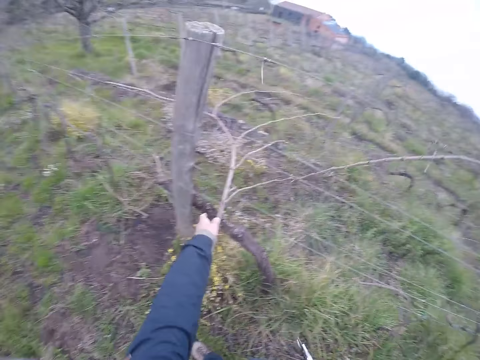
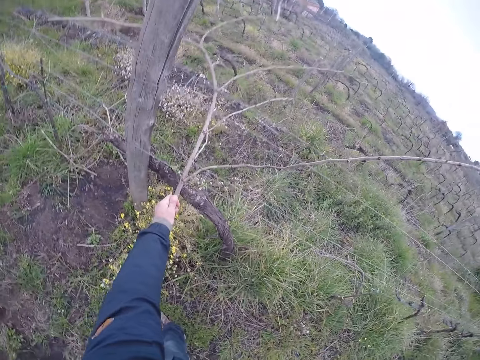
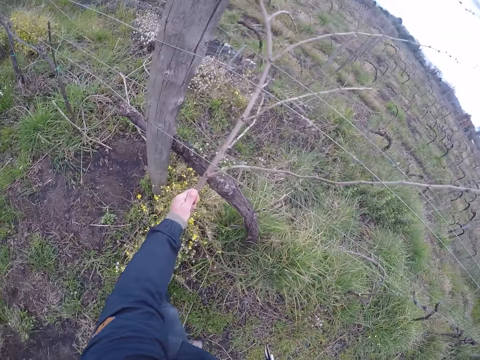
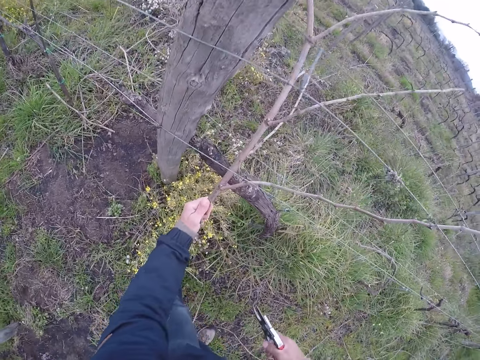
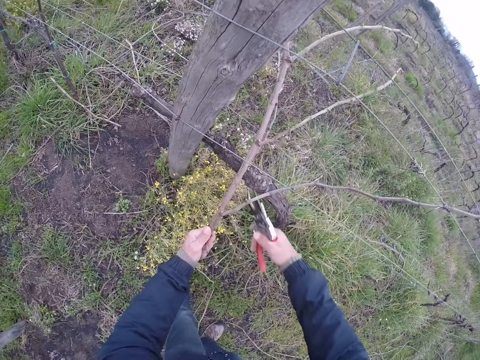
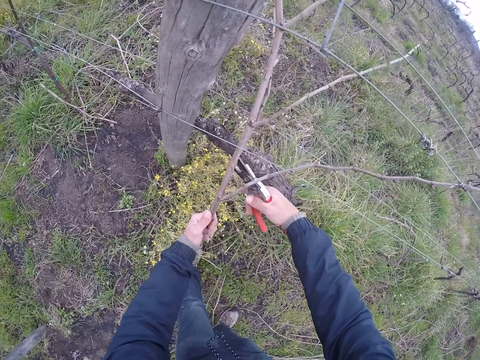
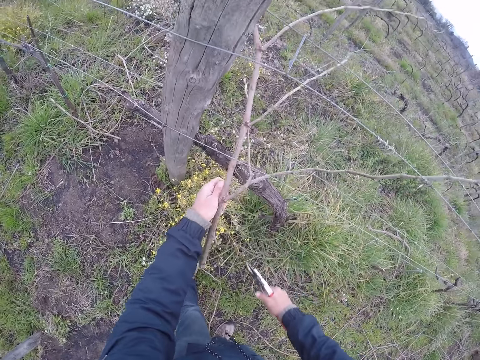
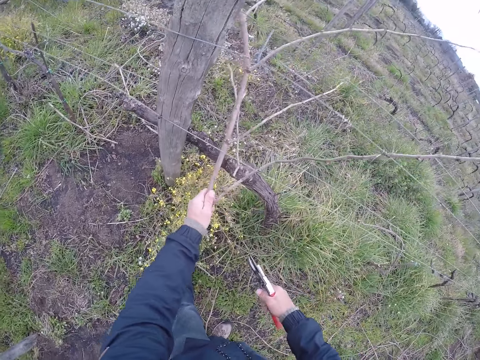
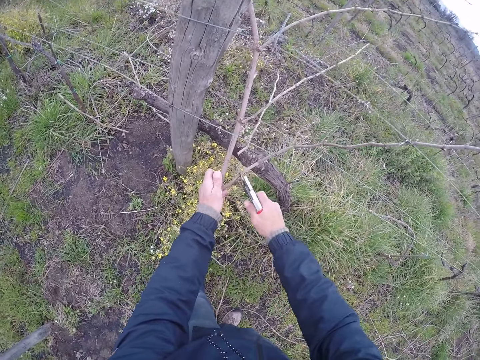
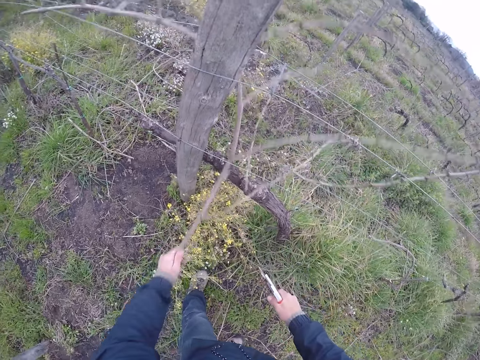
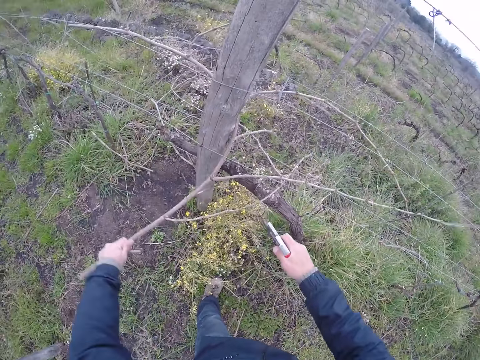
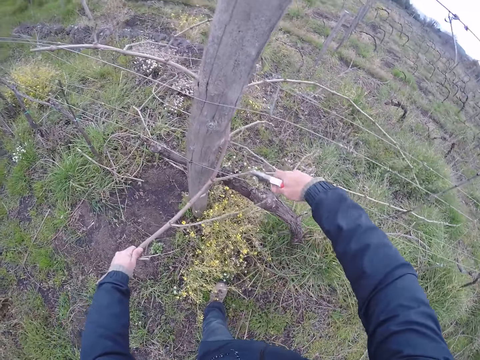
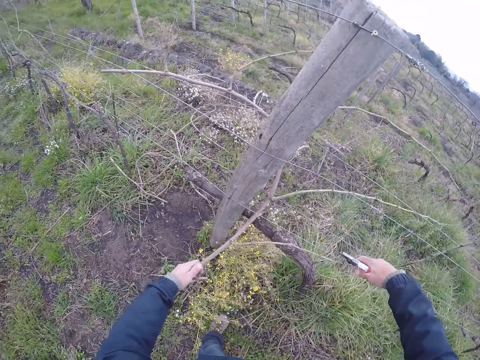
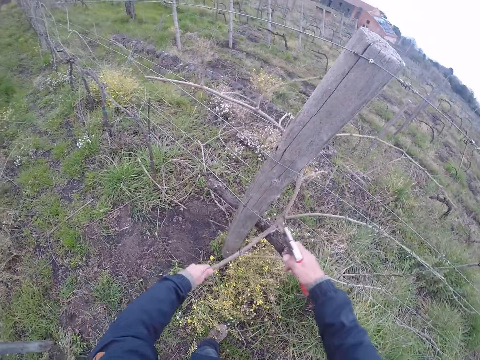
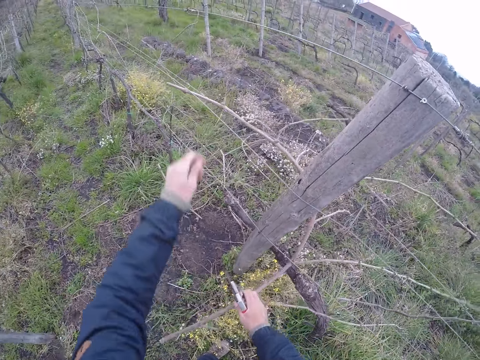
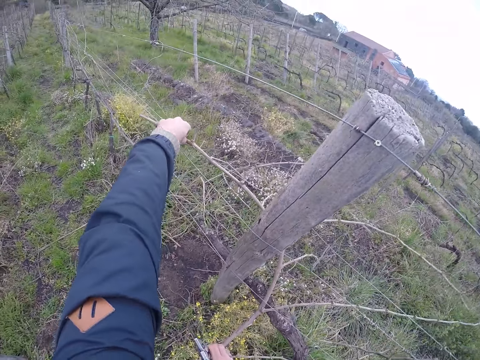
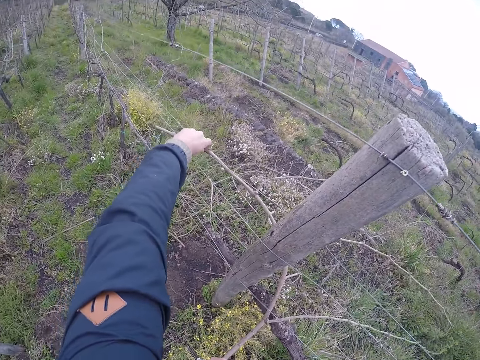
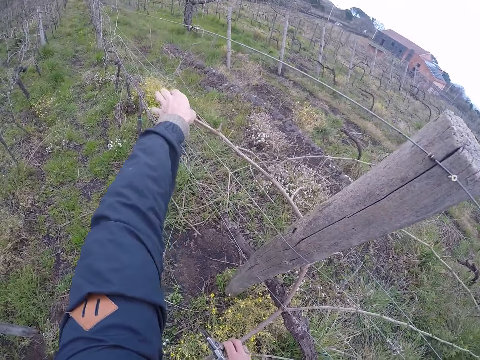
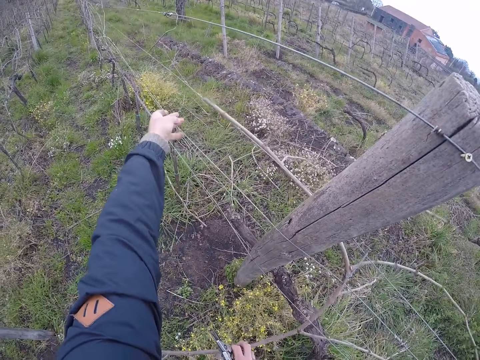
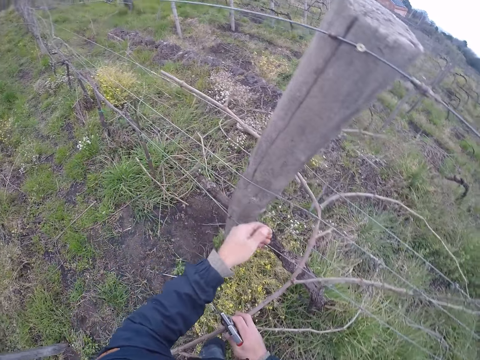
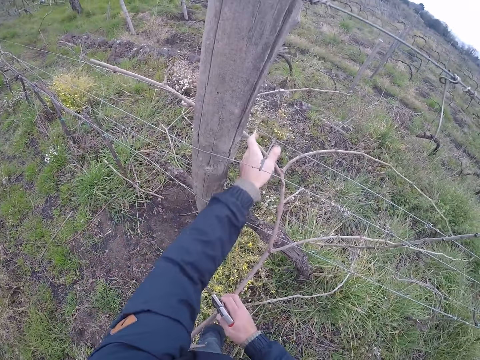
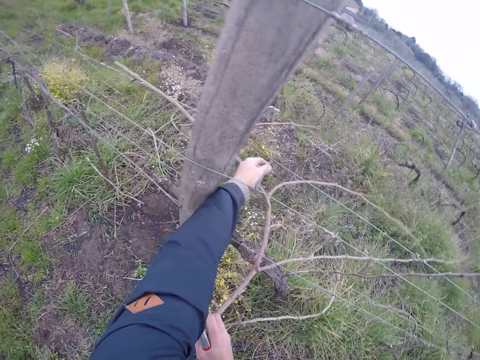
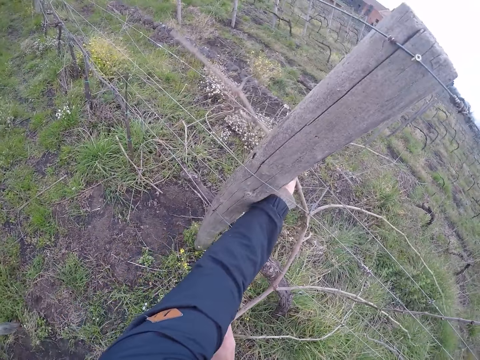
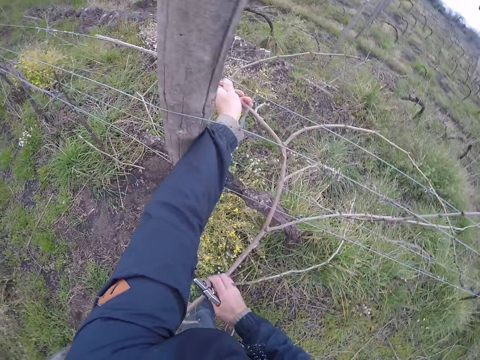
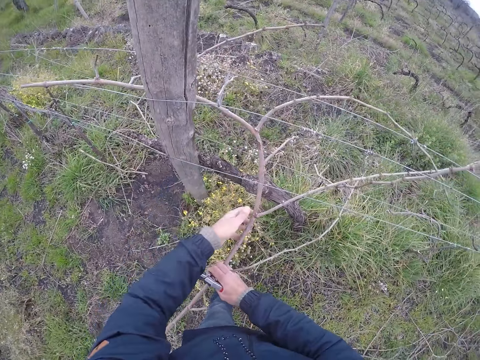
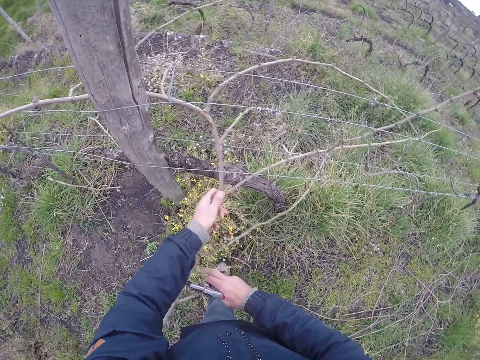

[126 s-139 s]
The camera wearer pulls a stick. He holds a dry branch with his left hand. He cuts the dry branch with the cutter or pliers in his right hand. He pulls the stick. He cuts the stick with the pliers. He pulls the dry branch from the wire with his hands. He removes the stick from the fence.

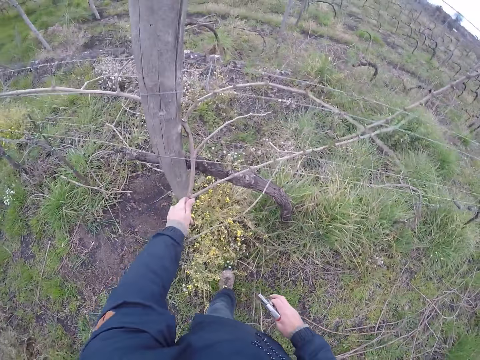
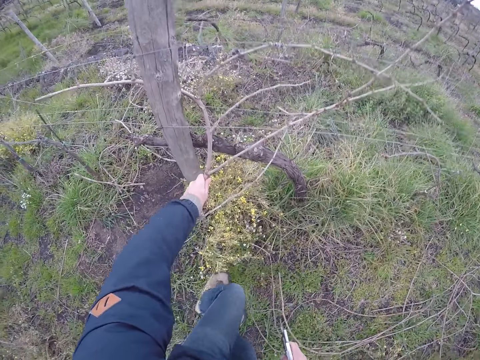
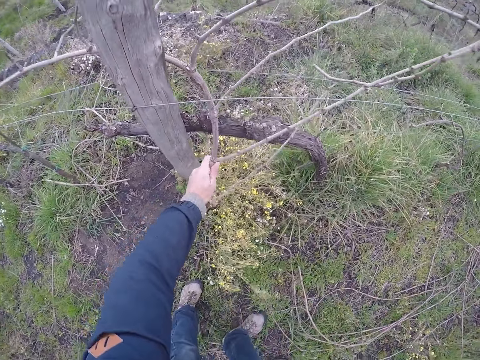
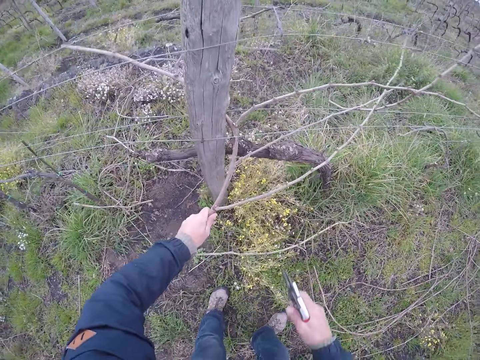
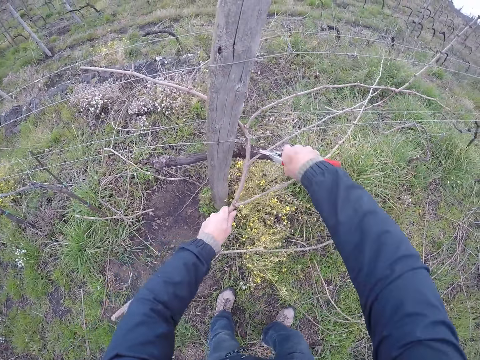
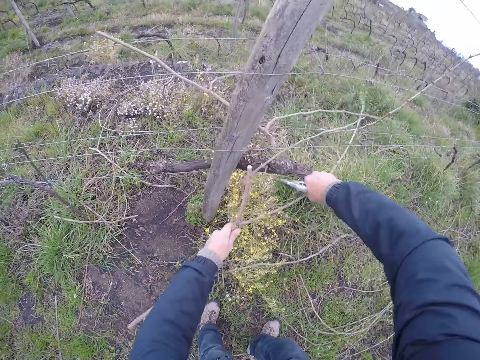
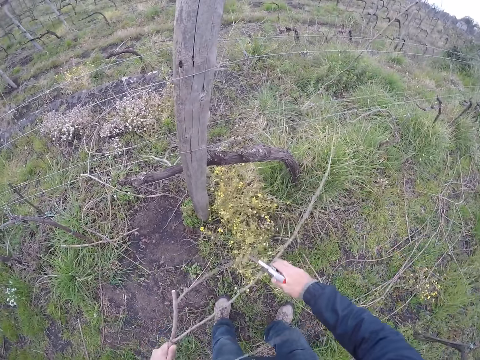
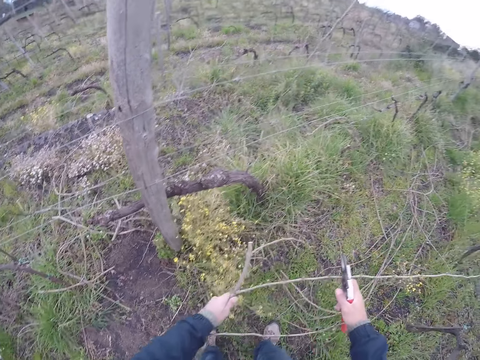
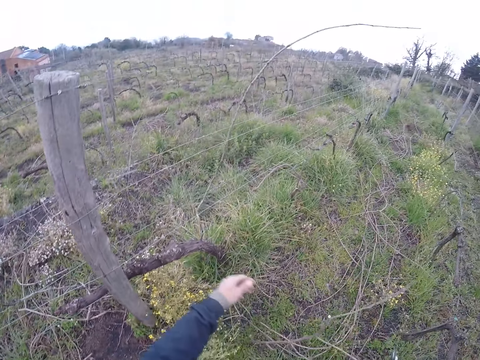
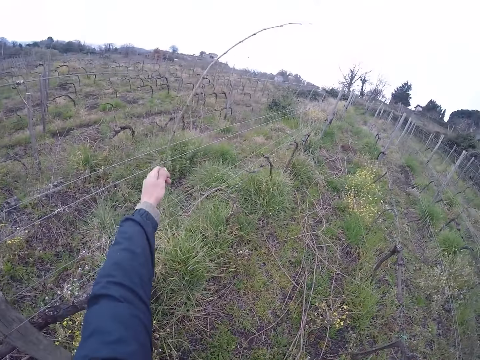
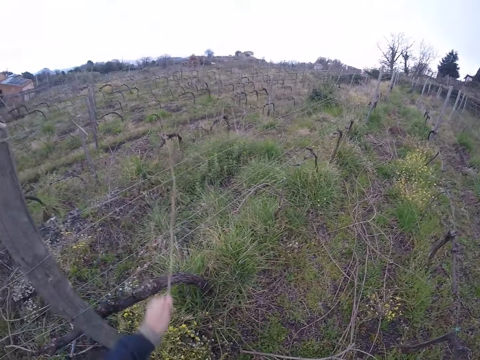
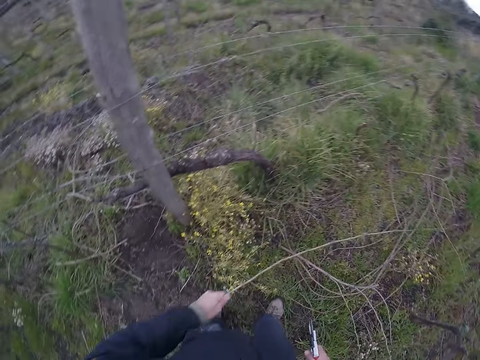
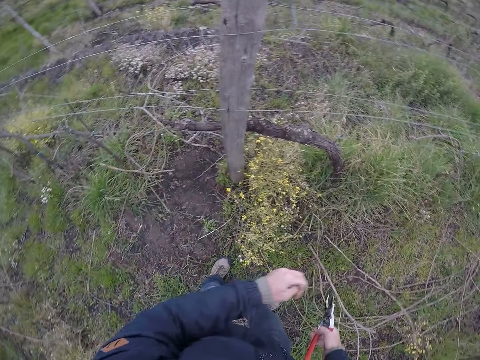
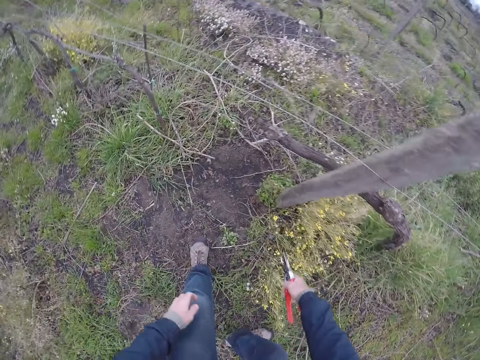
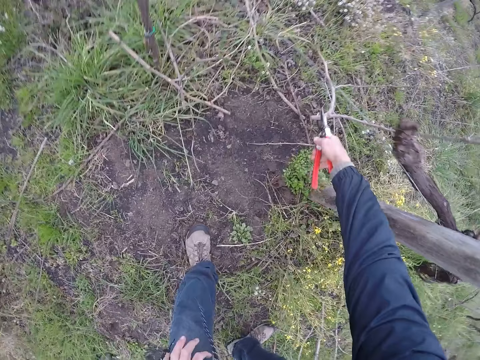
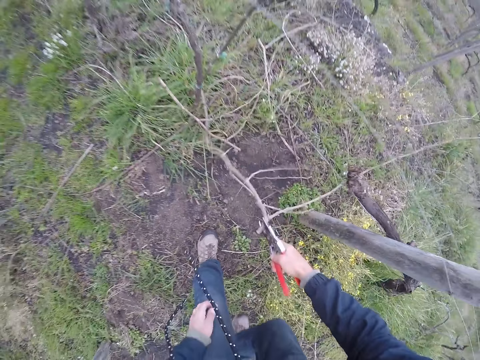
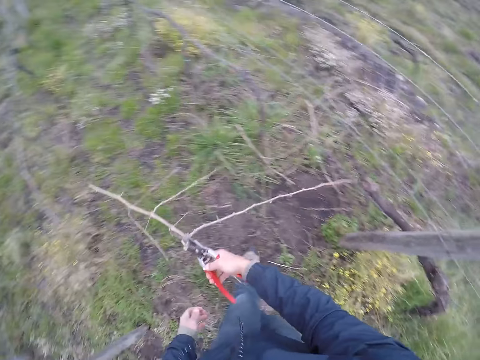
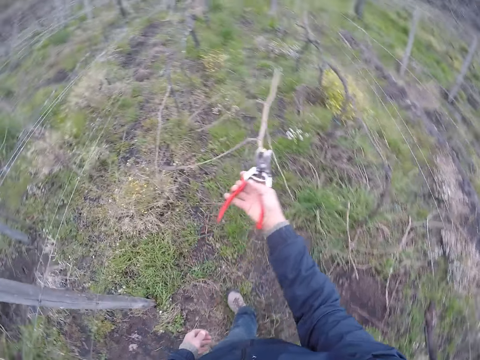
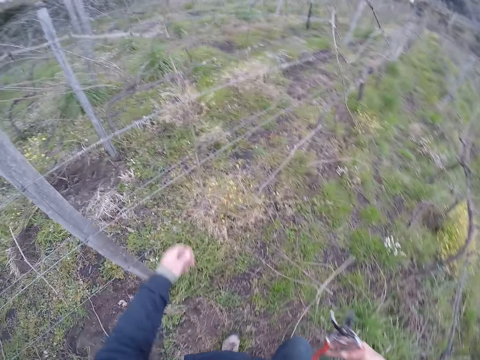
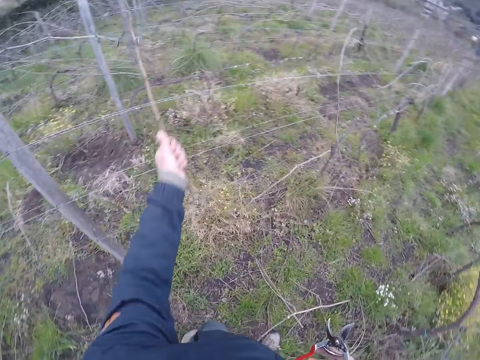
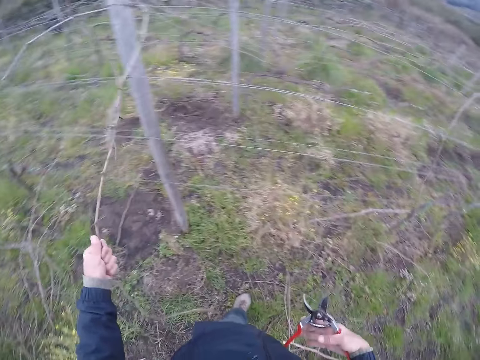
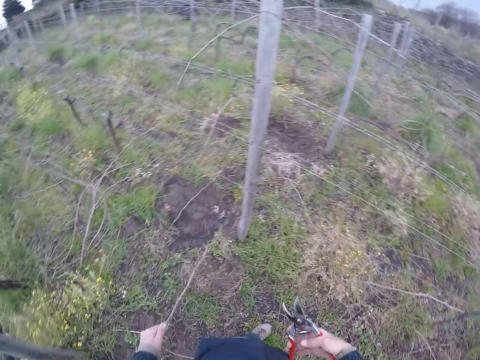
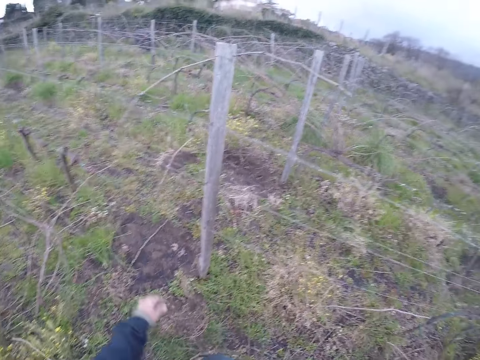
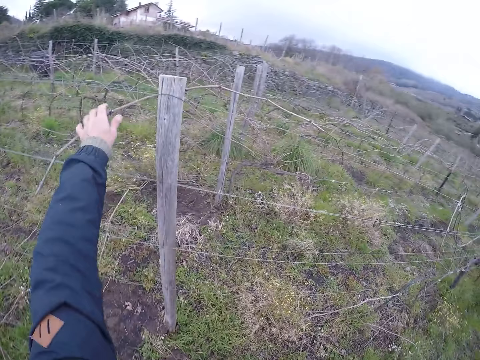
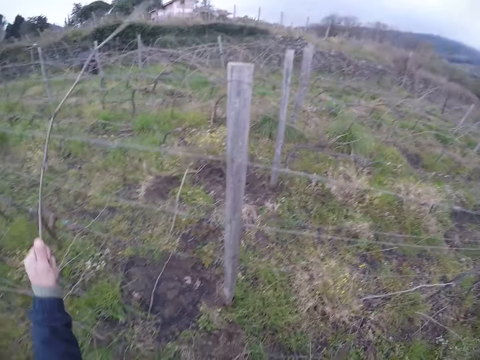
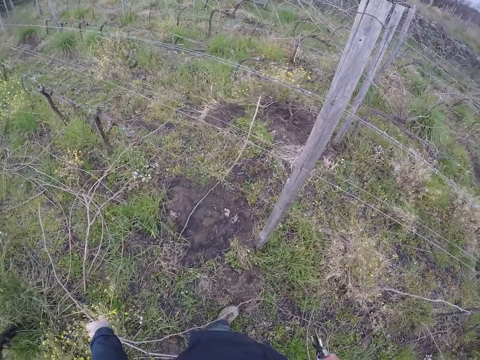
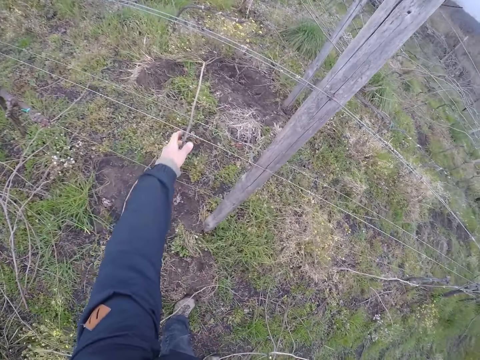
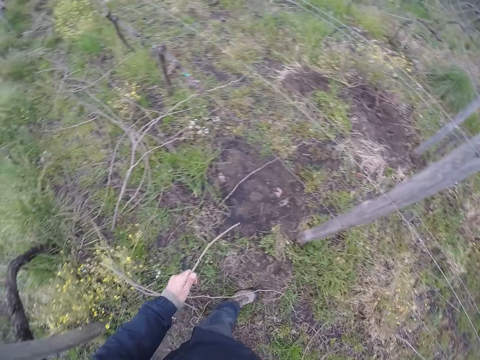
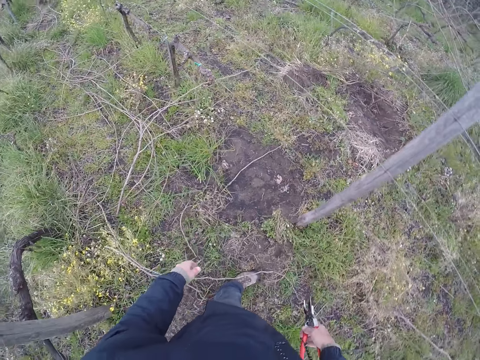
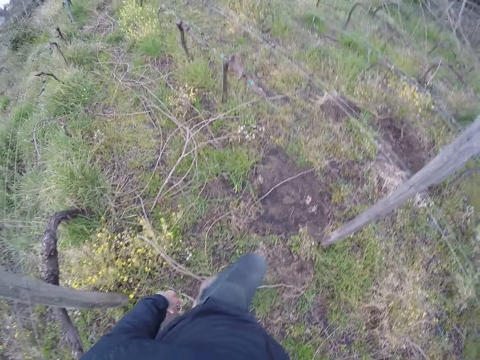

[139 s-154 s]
The camera wearer cuts the dry branch with the cutter in his right hand. He pulls a stick. He drops the dry branch on the floor with his left hand. He removes a dry branch from a wire with his left hand. He drops the dry branch on the floor with his left hand. He picks a dry branch from the floor with the cutter in his right hand. He drops the dry branch on the floor with the cutter in his right hand. He removes a dry branch from a wire with his left hand. He drops the dry branch on the floor with the cutter in his right hand. He removes a dry branch from a wire with his left hand. He drops the dry branch on the floor with the cutter in his right hand. He removes a dry branch from a wire with his left hand. He picks up the stick. He drops the dry branch on the floor with the cutter in his right hand. He moves towards a stick.
